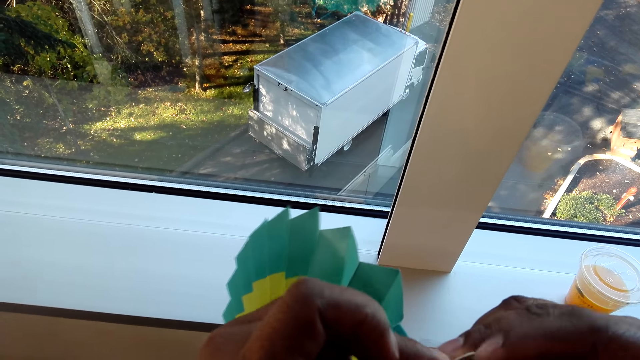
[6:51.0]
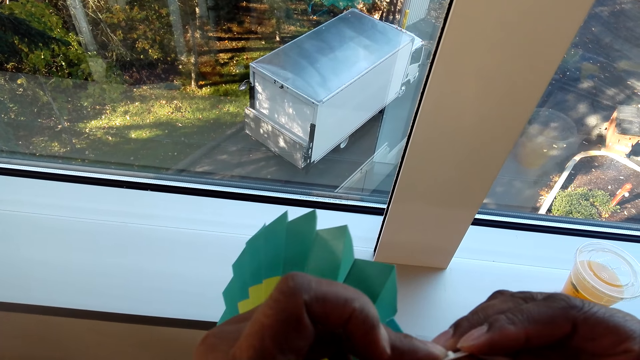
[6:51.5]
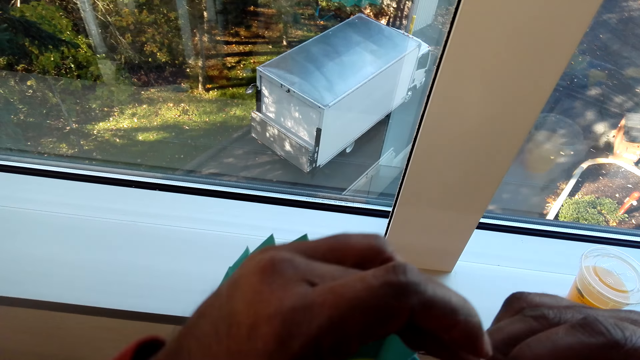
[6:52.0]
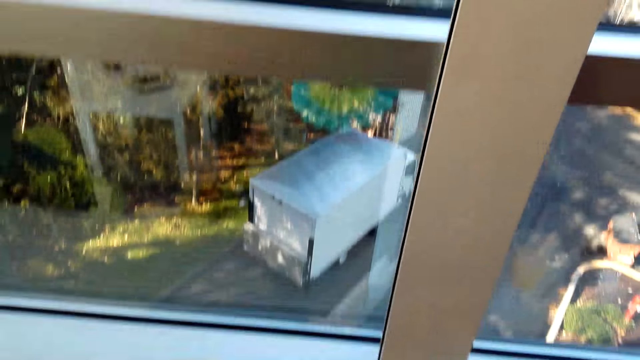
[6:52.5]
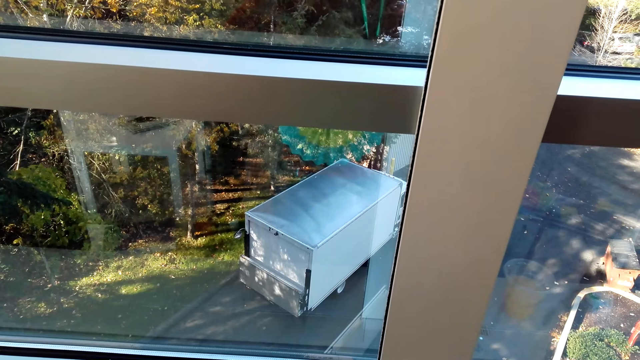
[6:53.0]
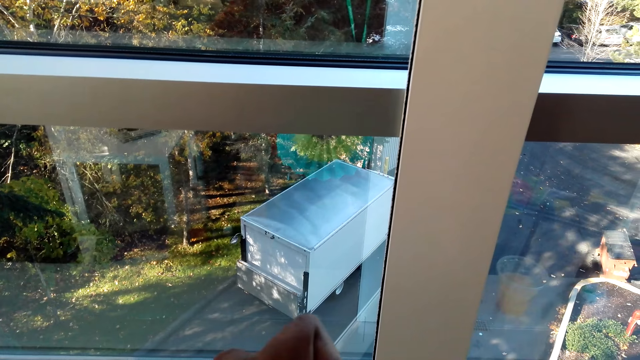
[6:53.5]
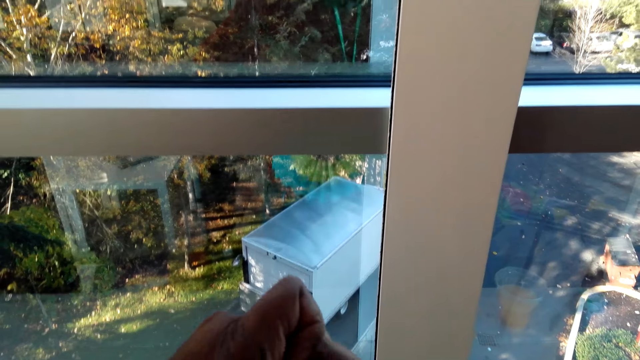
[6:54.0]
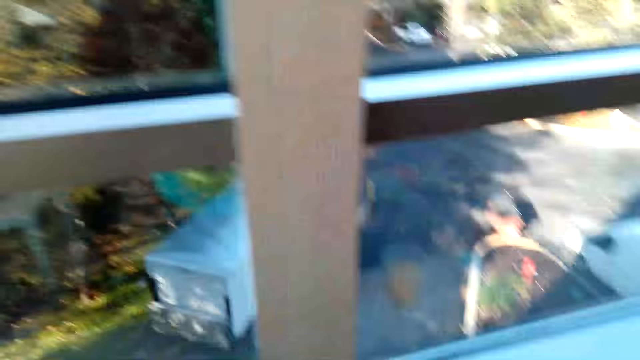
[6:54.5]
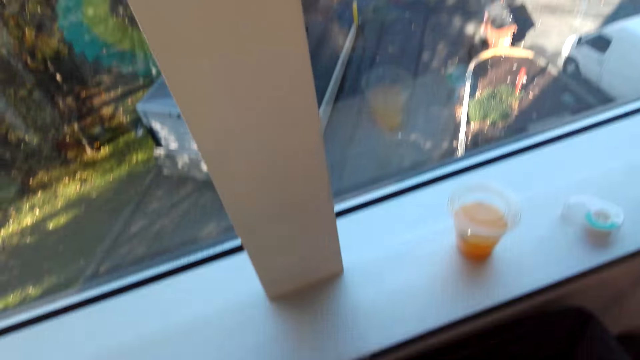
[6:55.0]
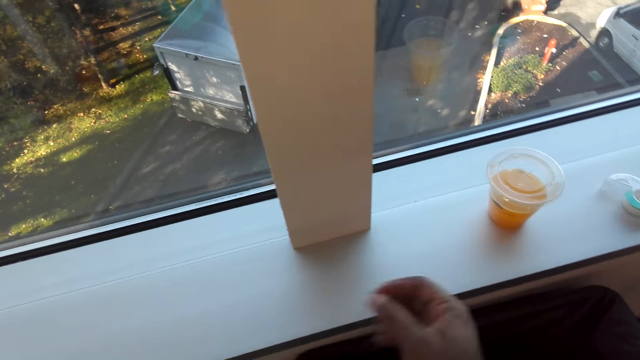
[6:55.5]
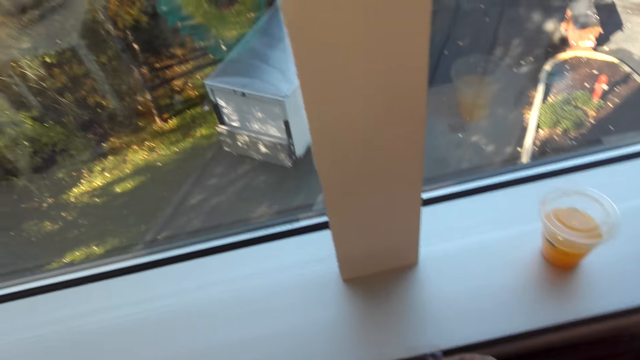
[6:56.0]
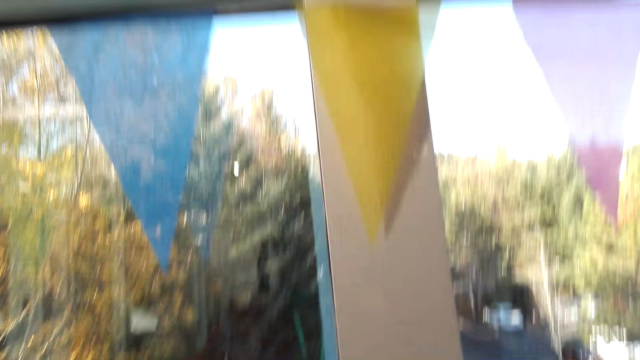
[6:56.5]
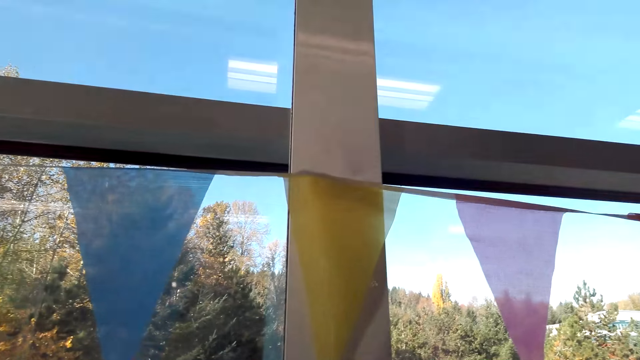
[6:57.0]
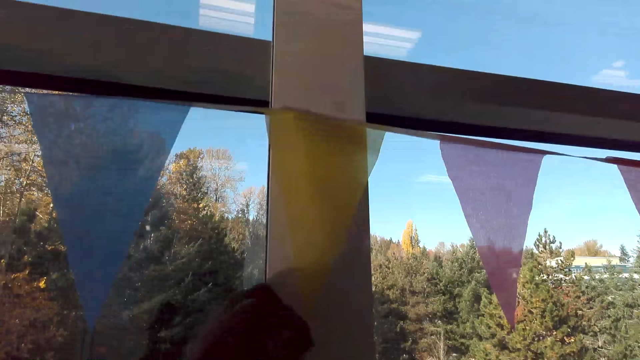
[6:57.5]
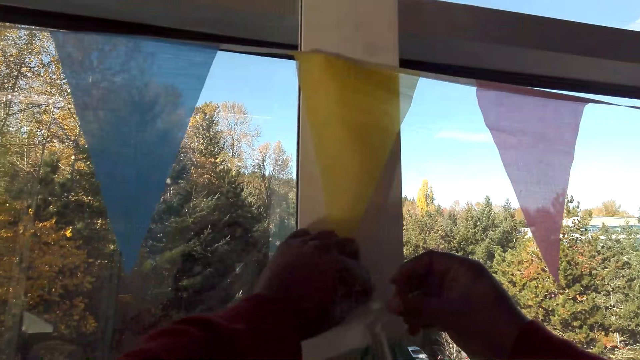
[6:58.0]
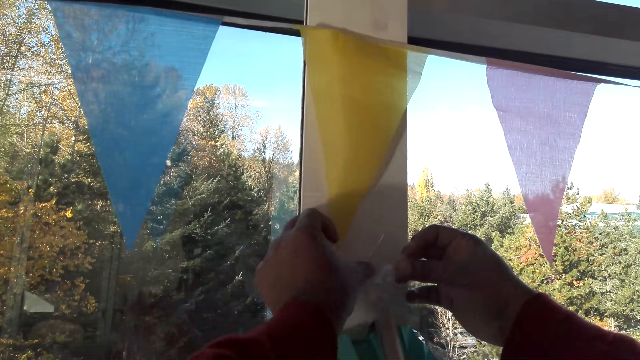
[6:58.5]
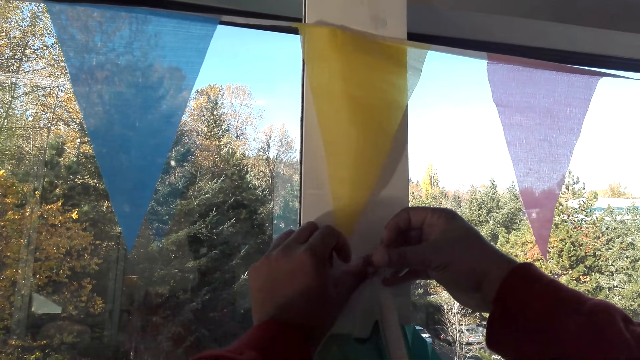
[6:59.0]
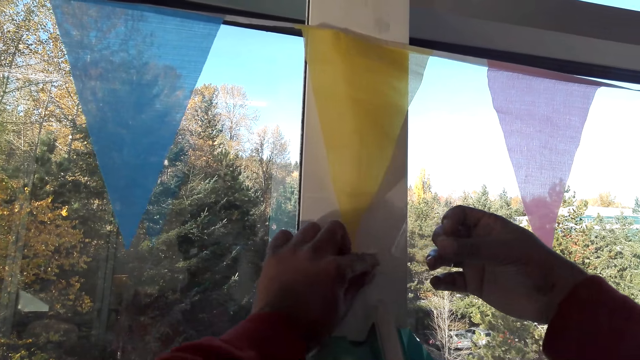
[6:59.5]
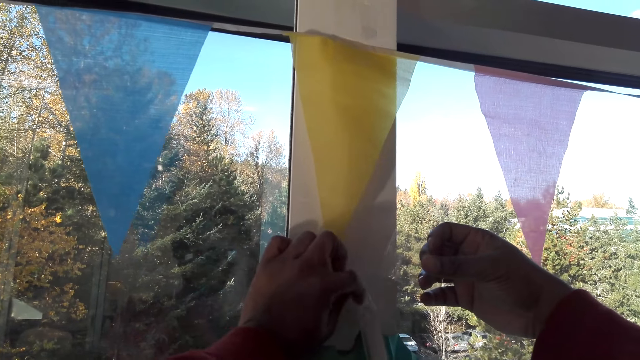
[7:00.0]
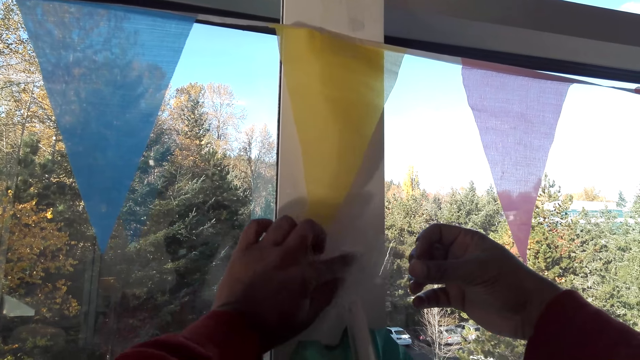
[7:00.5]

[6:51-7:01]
The camera wearer looks out through the window. They take the cellotape. They put the cellotape on the wall.

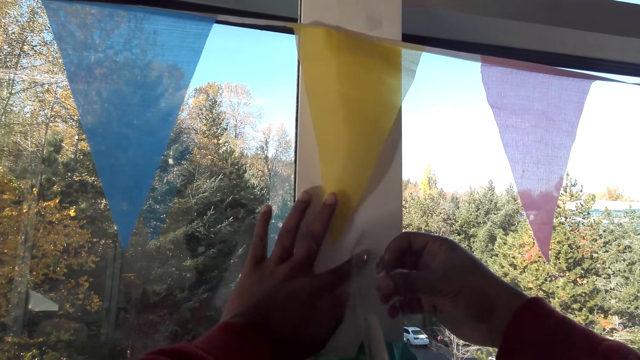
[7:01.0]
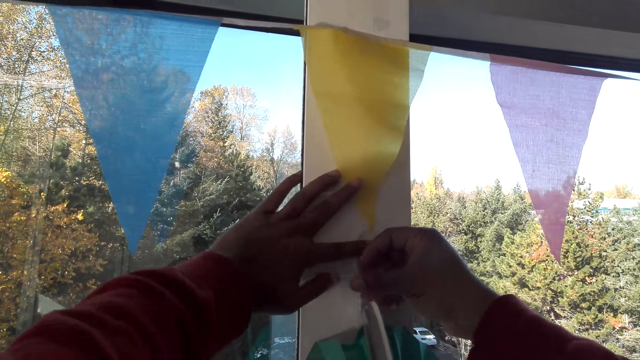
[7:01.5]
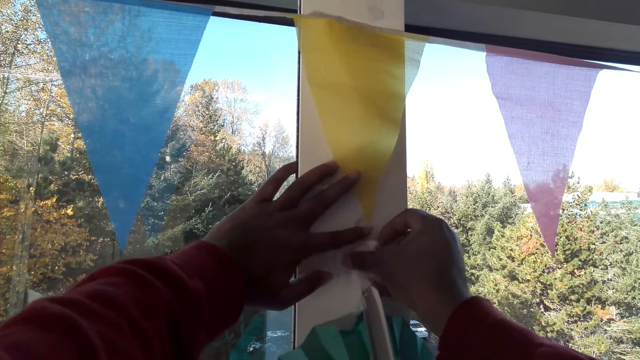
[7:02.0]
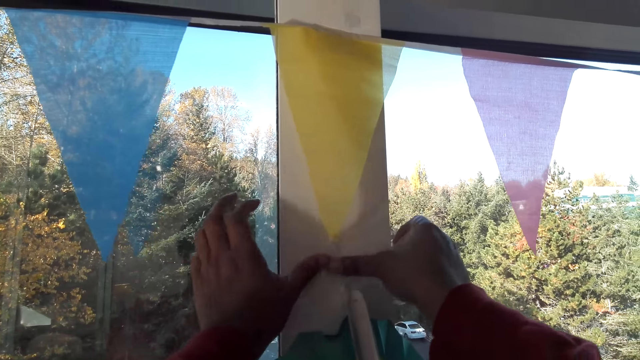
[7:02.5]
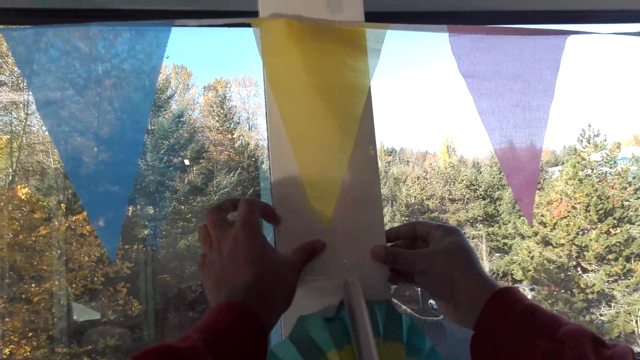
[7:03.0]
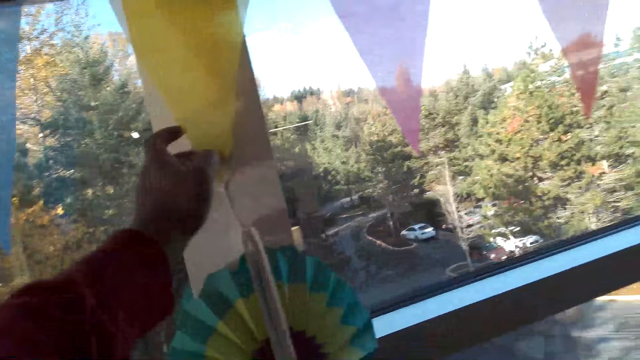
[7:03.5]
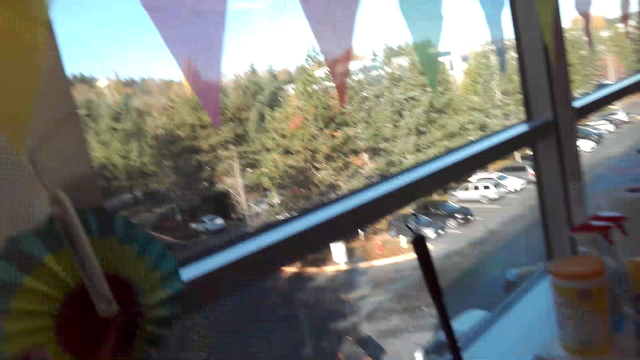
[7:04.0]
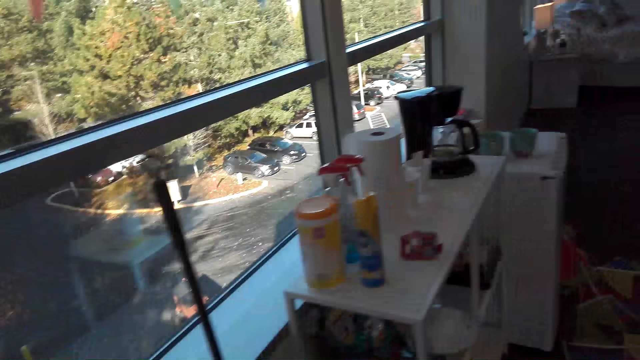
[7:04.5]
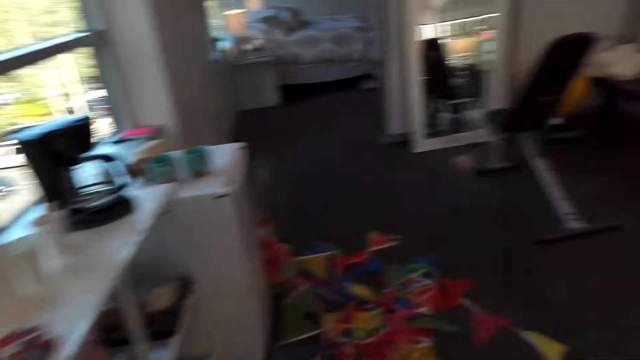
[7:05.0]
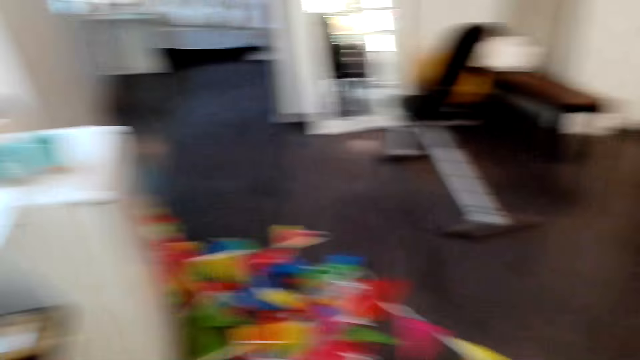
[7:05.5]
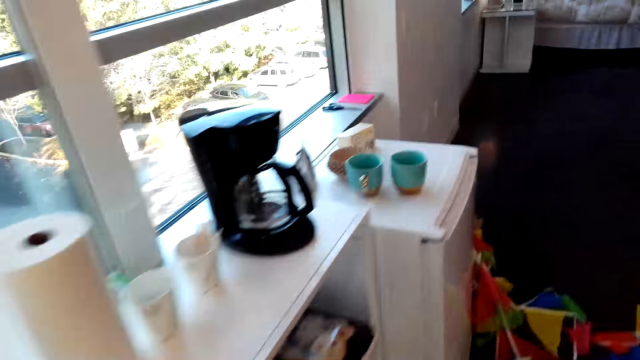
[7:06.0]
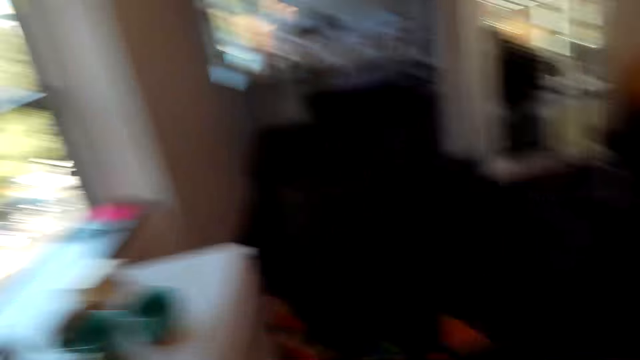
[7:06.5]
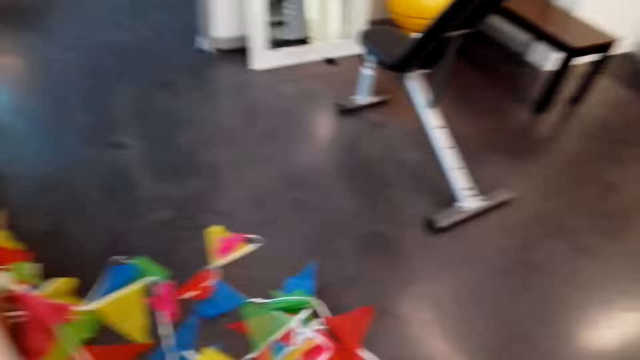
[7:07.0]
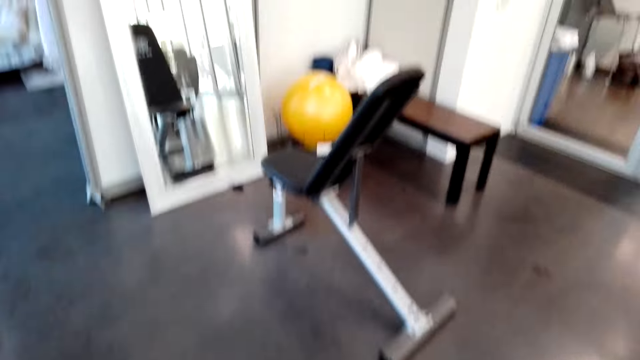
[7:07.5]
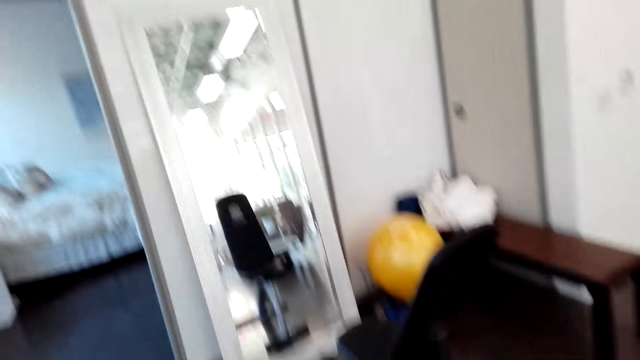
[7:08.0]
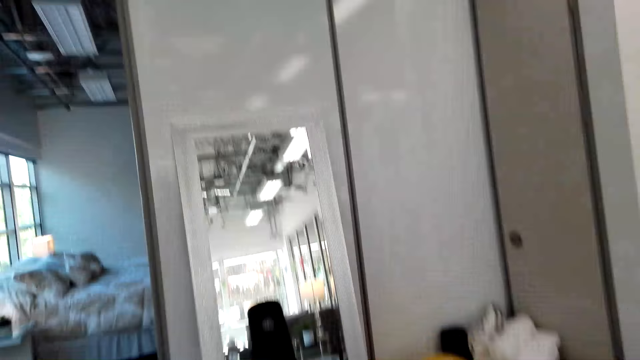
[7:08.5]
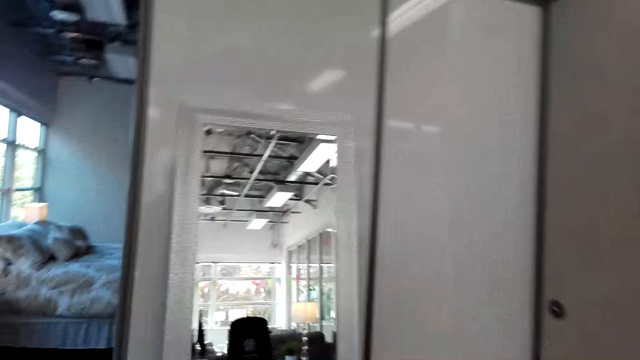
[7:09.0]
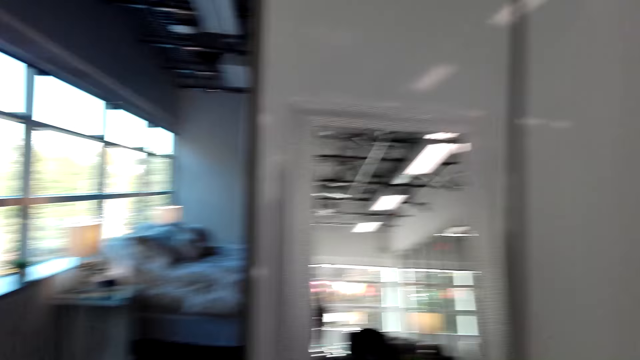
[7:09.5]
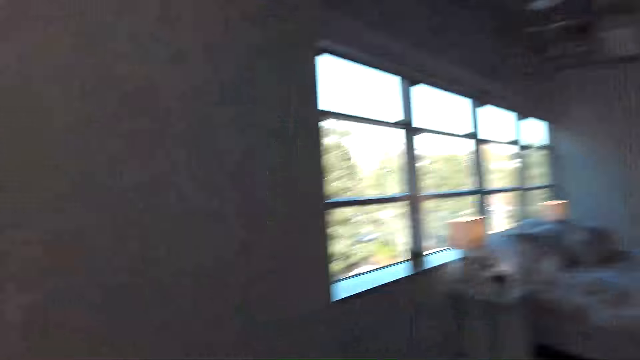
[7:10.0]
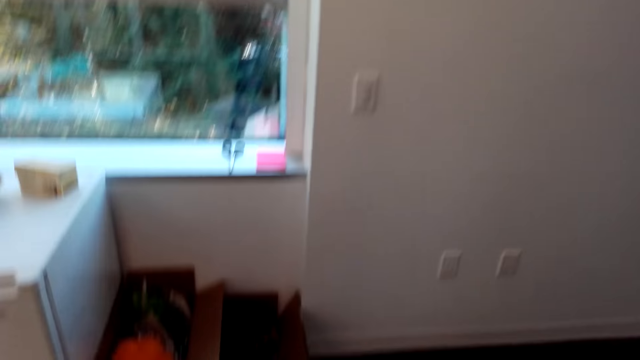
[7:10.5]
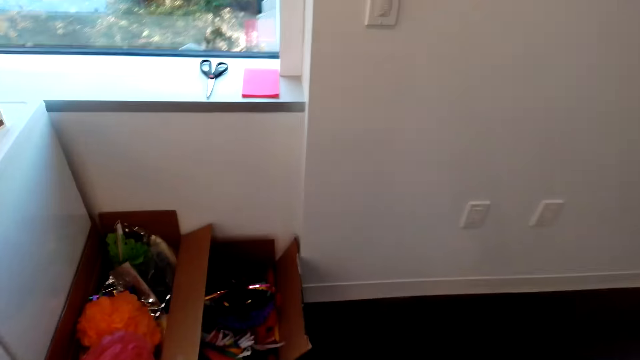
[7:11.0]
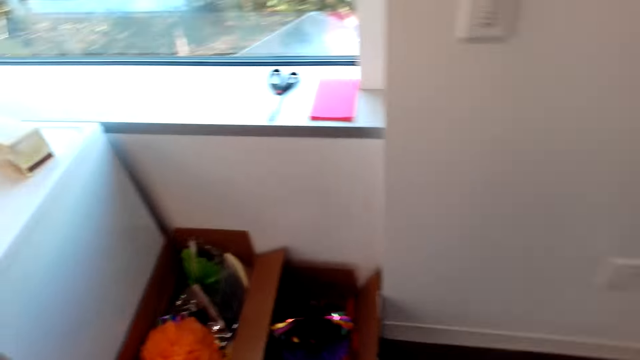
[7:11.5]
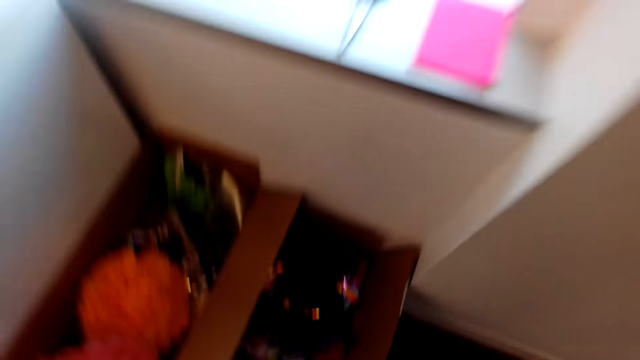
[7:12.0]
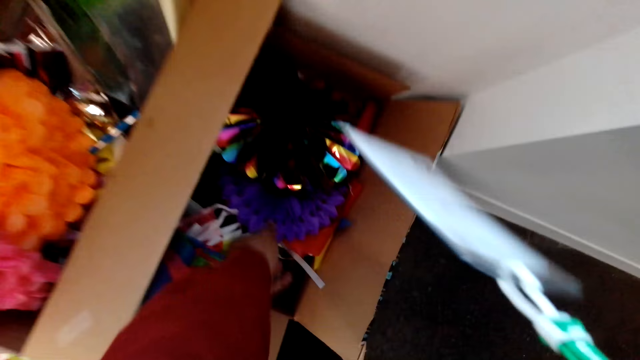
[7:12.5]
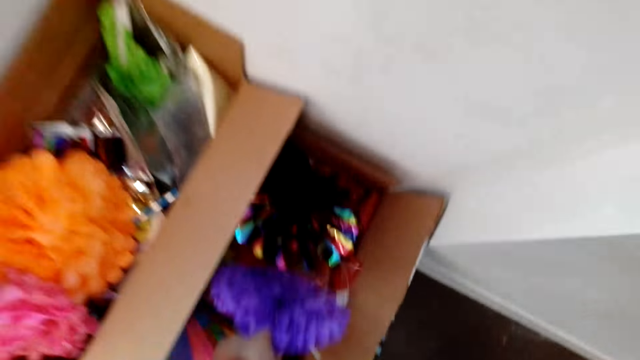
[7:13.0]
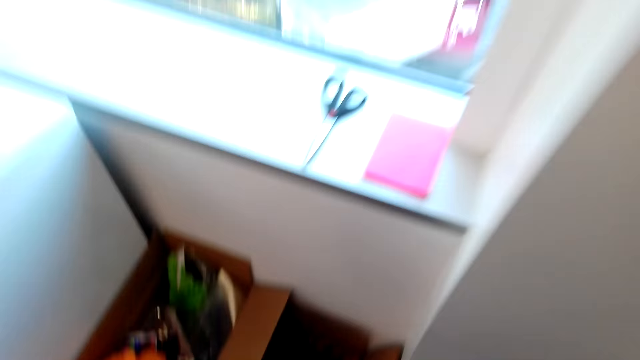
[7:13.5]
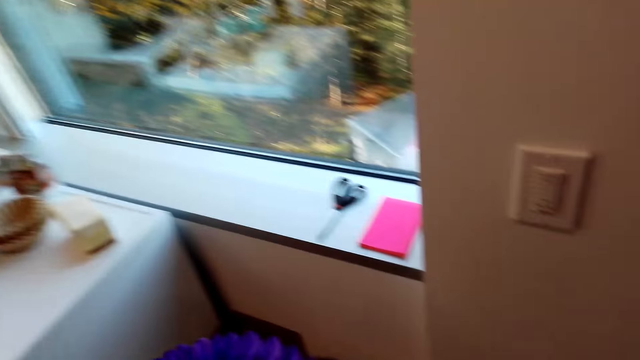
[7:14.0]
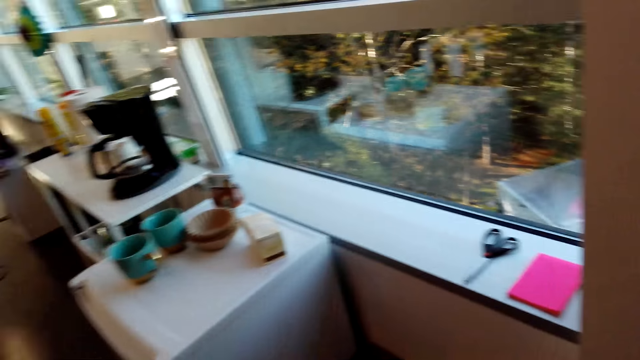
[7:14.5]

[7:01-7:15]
The camera wearer puts the cellotape on the wall. They look in the room. They walk. They pick up decorations from the box.
